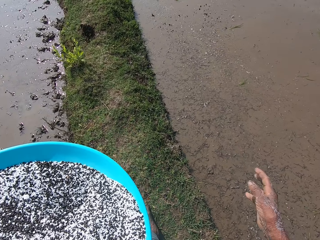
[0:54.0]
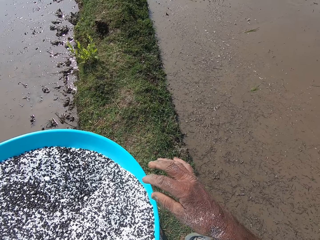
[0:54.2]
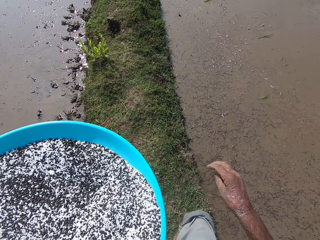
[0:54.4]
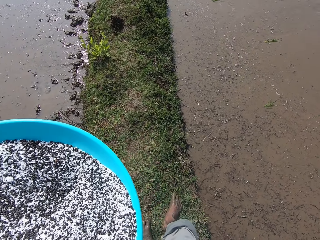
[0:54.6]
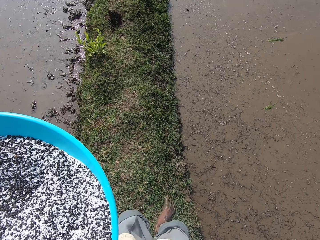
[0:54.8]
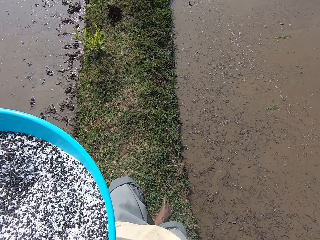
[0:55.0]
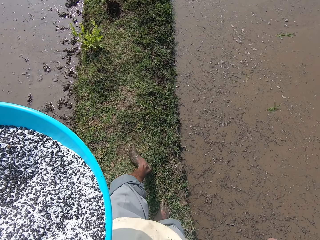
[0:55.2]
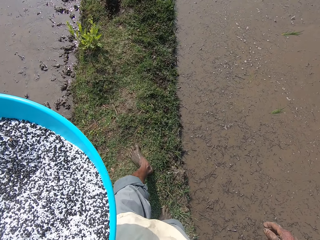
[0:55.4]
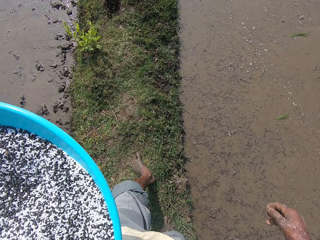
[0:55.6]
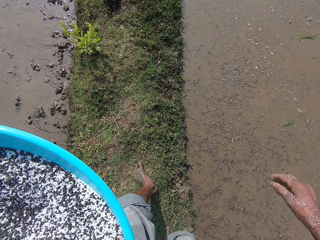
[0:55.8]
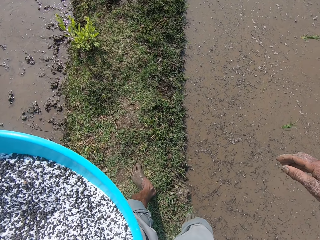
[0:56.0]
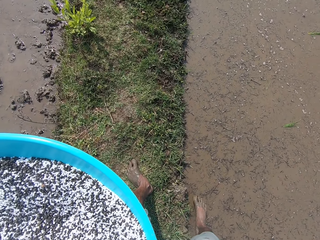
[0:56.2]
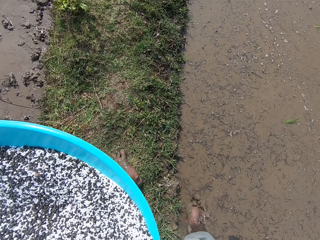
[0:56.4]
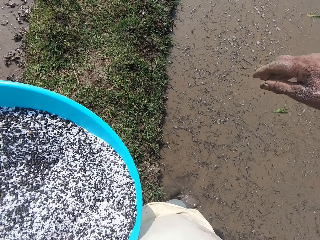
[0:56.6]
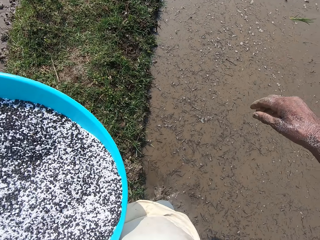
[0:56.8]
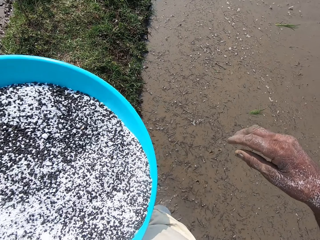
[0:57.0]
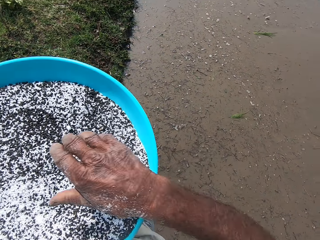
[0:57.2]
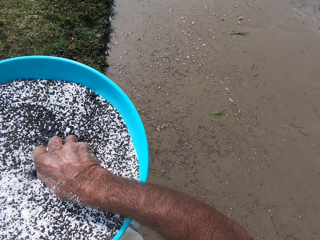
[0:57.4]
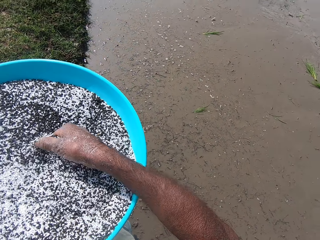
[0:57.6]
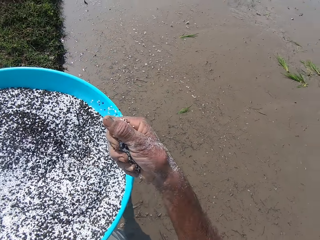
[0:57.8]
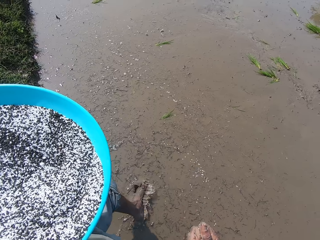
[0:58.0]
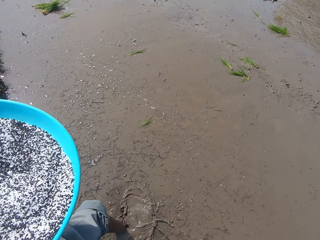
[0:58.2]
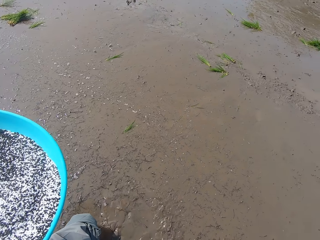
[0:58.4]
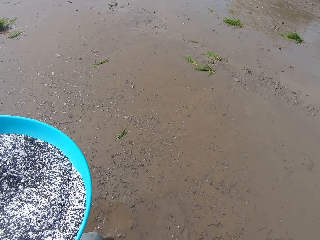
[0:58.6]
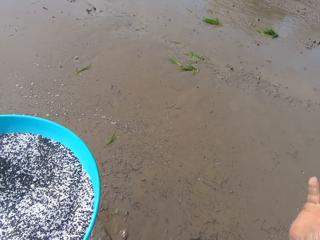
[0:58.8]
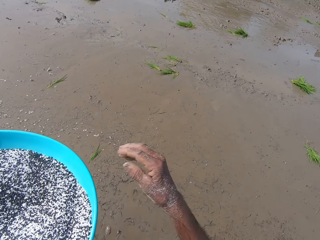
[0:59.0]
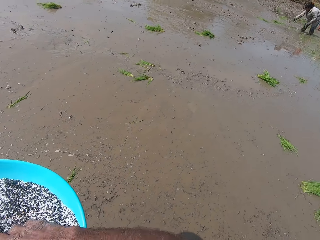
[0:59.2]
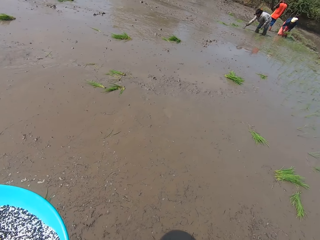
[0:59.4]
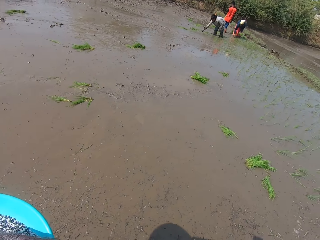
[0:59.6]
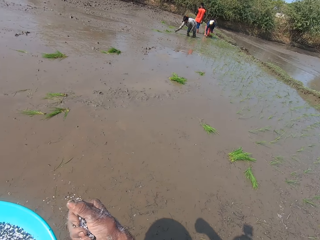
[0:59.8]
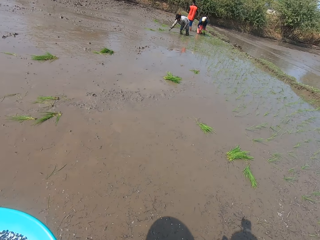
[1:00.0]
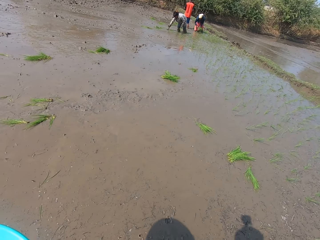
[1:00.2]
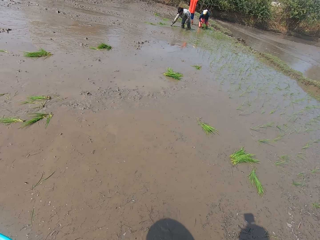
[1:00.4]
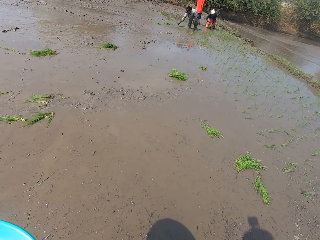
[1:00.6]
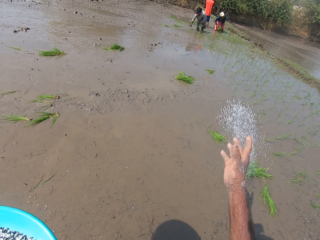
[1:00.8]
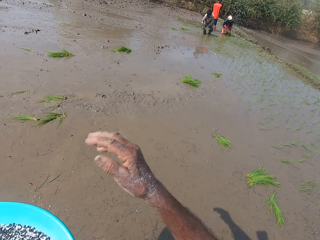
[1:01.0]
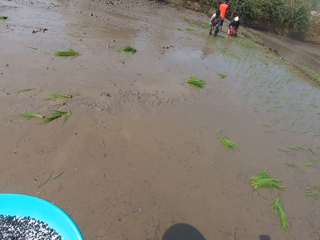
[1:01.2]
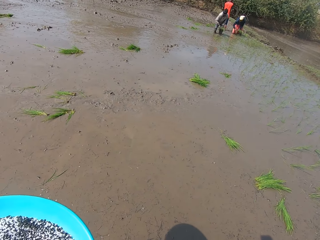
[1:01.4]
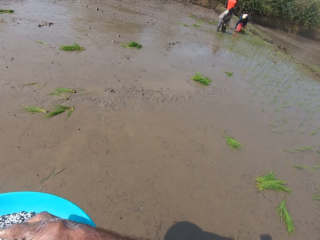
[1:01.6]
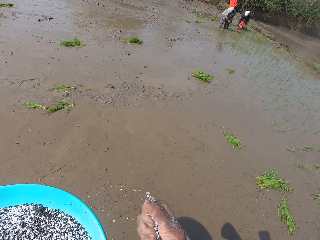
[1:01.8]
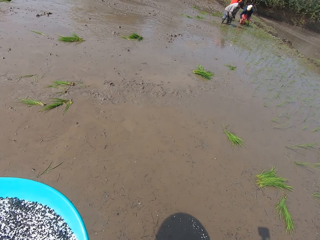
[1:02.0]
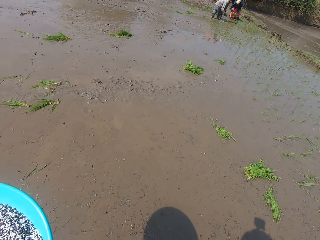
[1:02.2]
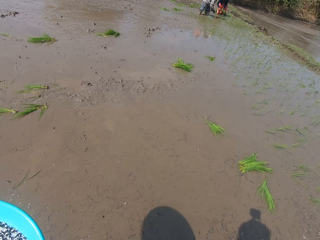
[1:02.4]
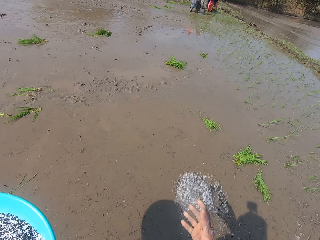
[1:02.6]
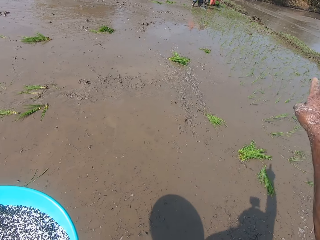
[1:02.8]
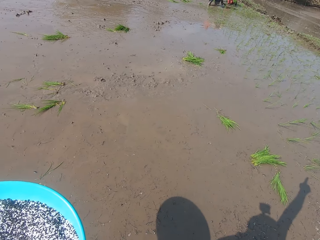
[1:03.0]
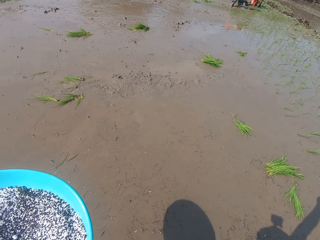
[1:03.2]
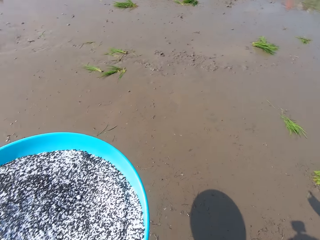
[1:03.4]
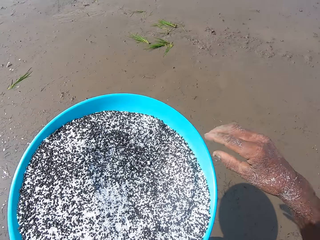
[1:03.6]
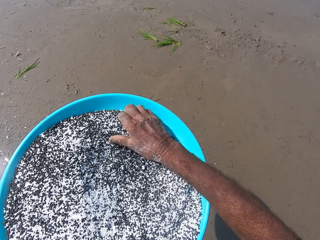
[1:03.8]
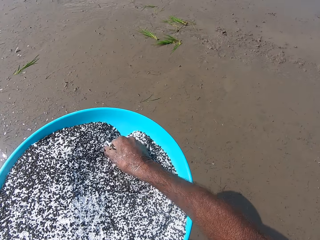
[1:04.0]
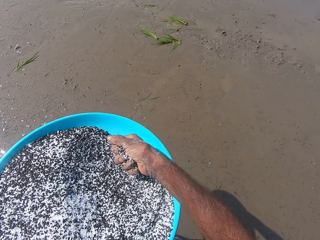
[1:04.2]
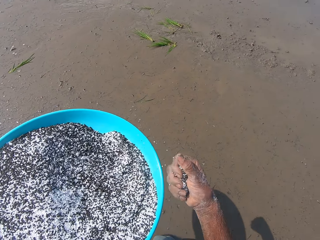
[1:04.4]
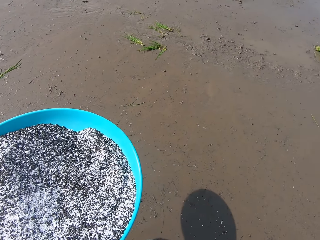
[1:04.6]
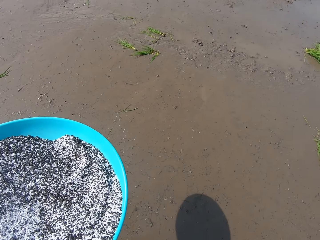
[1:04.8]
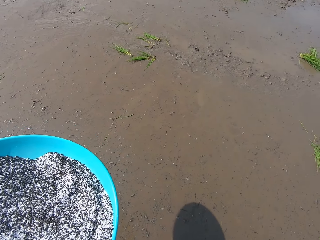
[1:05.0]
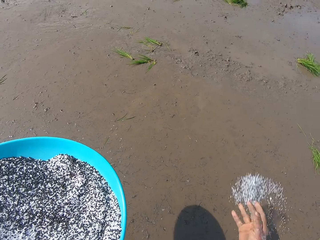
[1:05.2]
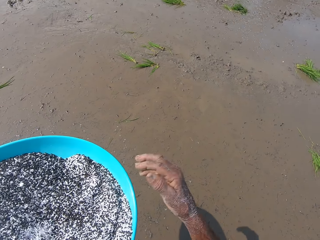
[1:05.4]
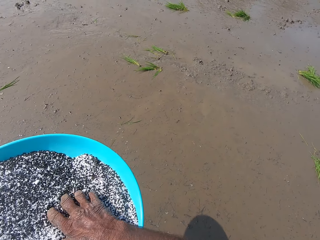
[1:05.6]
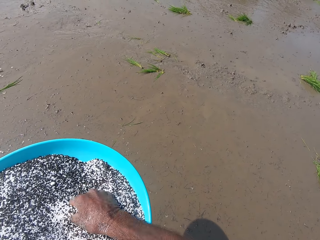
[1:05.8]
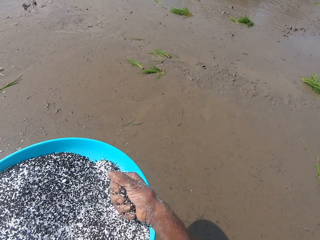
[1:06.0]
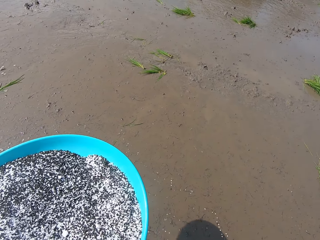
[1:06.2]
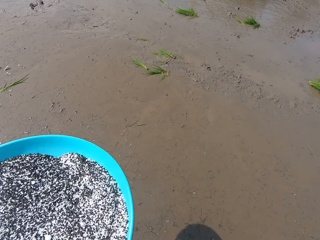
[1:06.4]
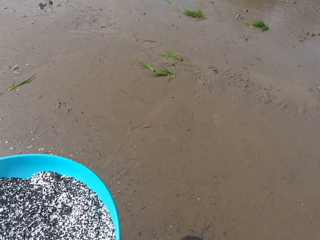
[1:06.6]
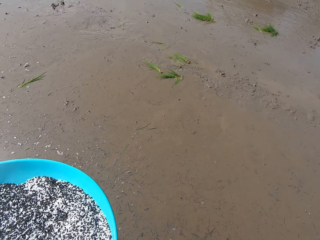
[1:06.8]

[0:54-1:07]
The camera wearer steps on the mud. He enters the pool. He takes rice grains from the tray in his left hand with his right hand and spreads the rice grains in his right hand on the mud. Another man stands in the mud. The camera wearer takes rice grains from the tray in his left hand with his right hand. The woman holds plants in her left hand. The other man takes plants from the mud with his right hand. The camera wearer throws the grain on the pool. He spreads the rice grains in his right hand on the mud. He takes rice grains from the tray in his left hand with his right hand. The woman takes plants from the mud with her right hand and passes the plant in her right hand to her left hand. The camera wearer spreads the rice grains in his right hand on the mud. He takes rice grains from the tray in his left hand with his right hand and spreads the rice grains in his right hand on the mud. He takes rice grains from the tray in his left hand with his right hand.

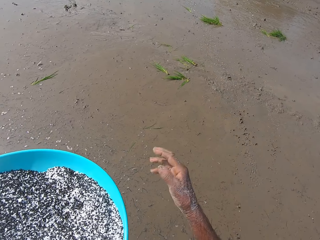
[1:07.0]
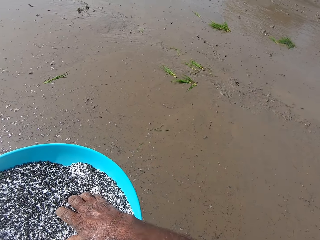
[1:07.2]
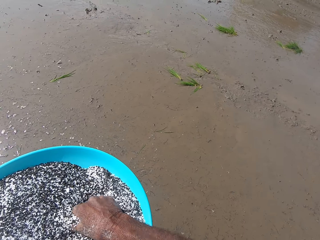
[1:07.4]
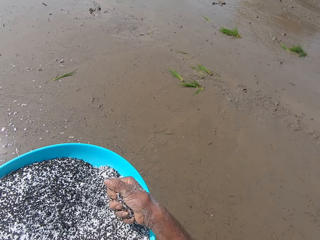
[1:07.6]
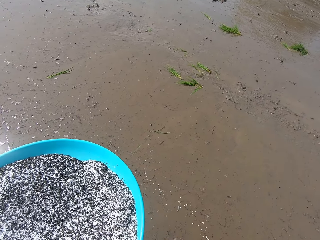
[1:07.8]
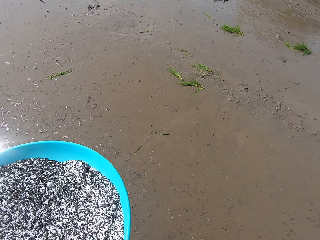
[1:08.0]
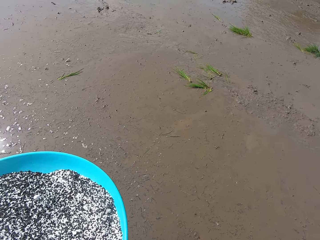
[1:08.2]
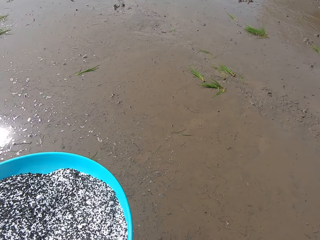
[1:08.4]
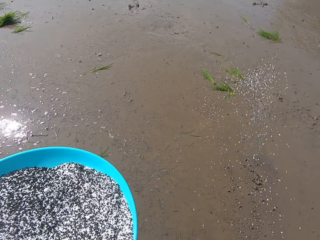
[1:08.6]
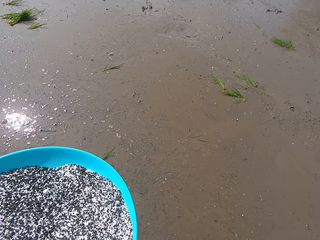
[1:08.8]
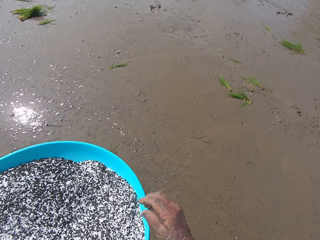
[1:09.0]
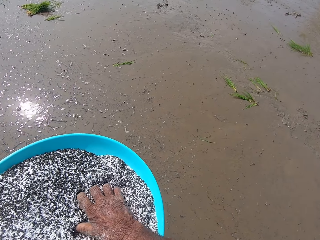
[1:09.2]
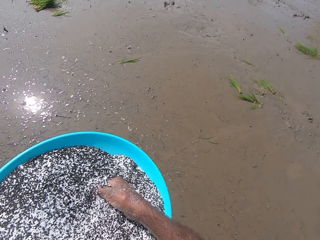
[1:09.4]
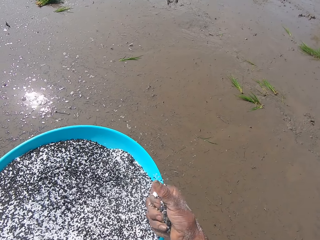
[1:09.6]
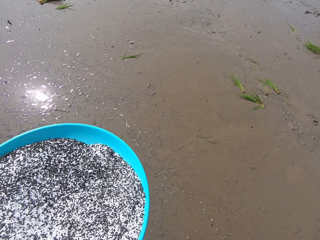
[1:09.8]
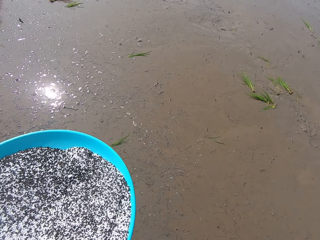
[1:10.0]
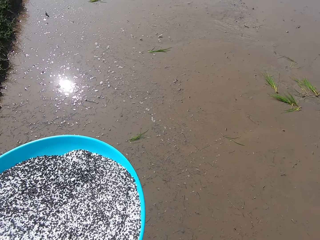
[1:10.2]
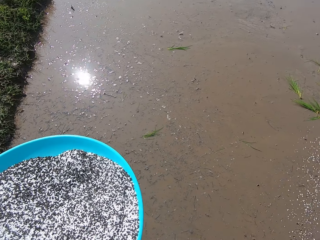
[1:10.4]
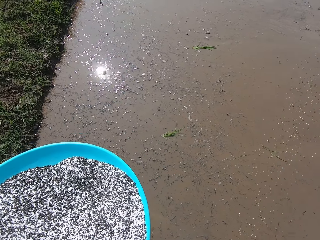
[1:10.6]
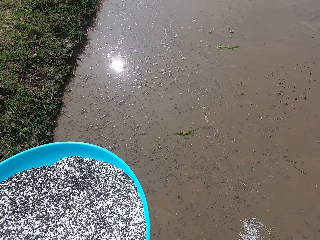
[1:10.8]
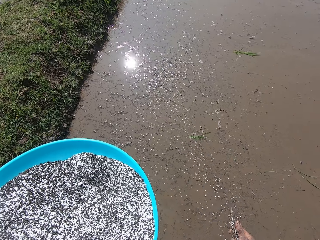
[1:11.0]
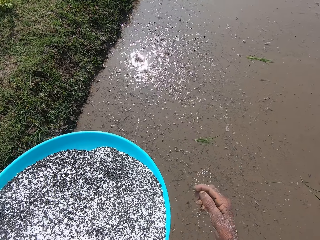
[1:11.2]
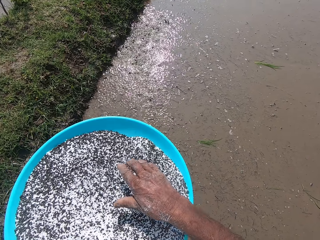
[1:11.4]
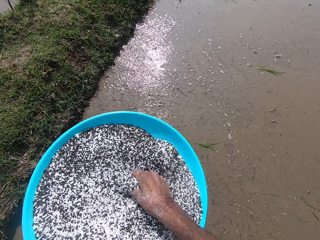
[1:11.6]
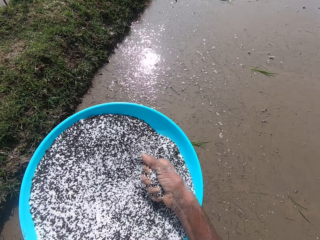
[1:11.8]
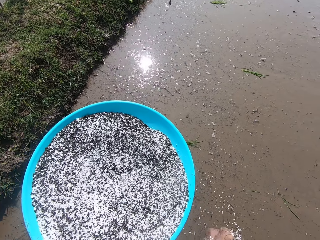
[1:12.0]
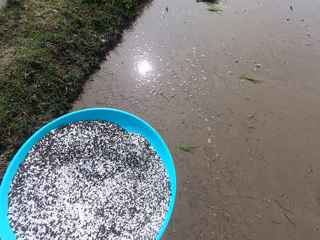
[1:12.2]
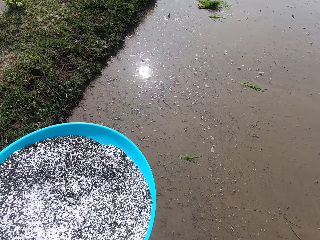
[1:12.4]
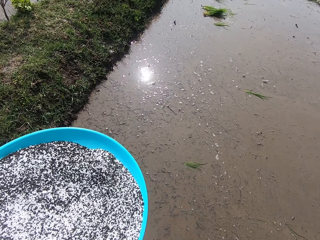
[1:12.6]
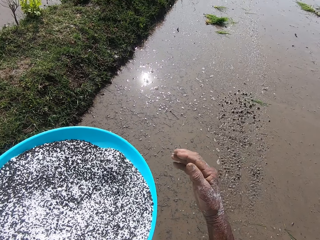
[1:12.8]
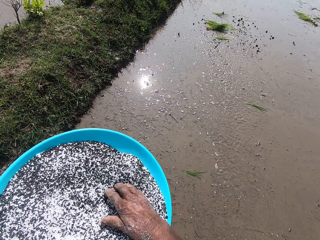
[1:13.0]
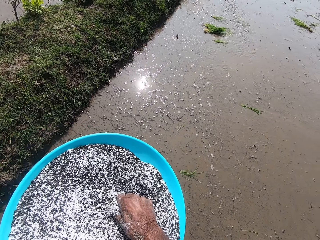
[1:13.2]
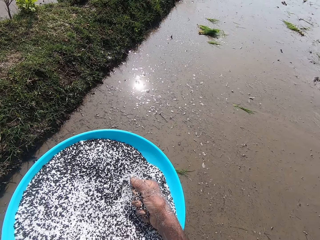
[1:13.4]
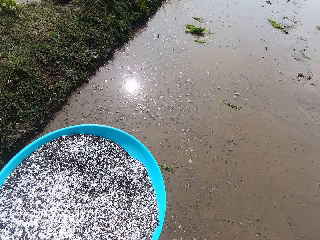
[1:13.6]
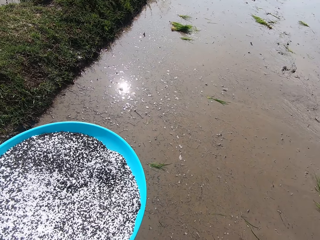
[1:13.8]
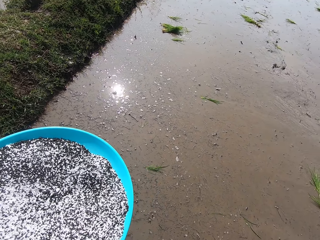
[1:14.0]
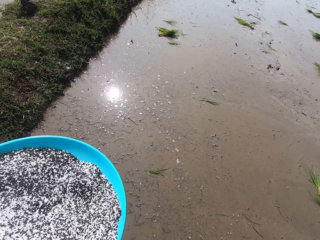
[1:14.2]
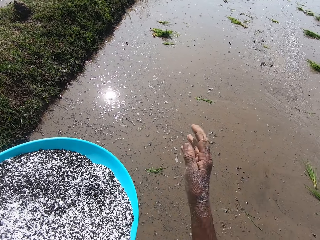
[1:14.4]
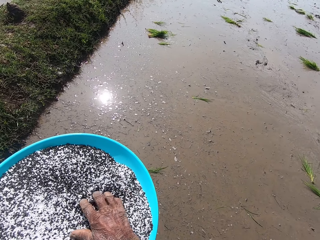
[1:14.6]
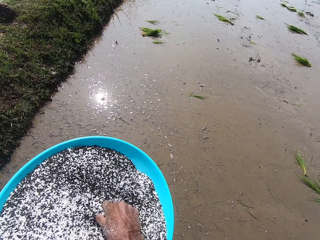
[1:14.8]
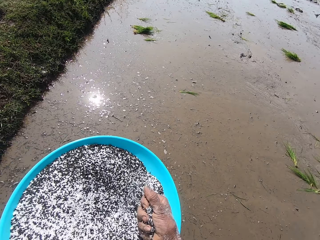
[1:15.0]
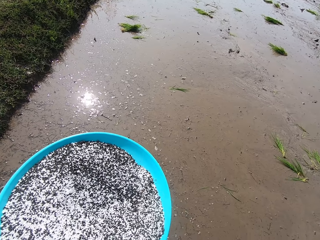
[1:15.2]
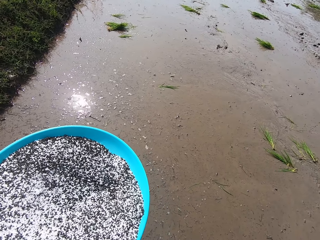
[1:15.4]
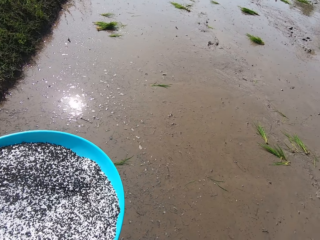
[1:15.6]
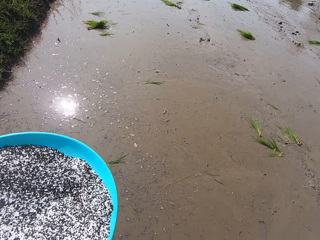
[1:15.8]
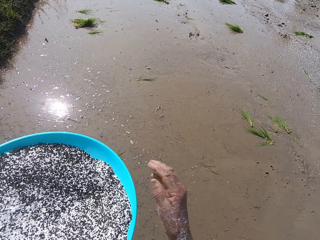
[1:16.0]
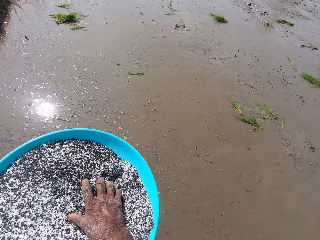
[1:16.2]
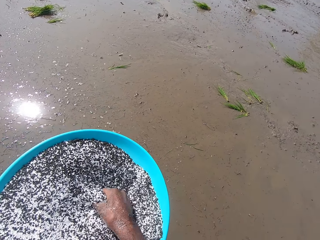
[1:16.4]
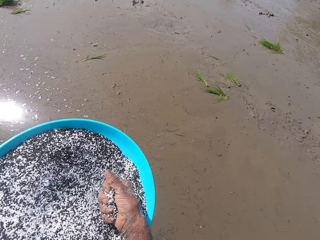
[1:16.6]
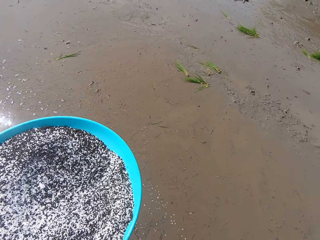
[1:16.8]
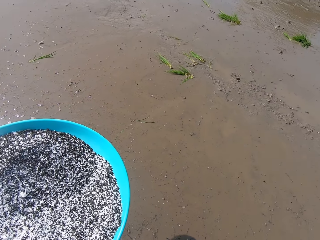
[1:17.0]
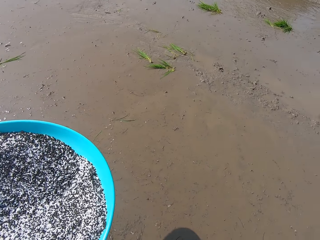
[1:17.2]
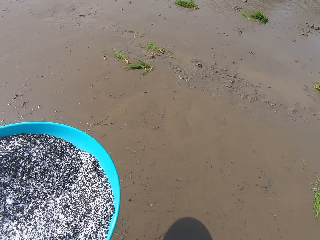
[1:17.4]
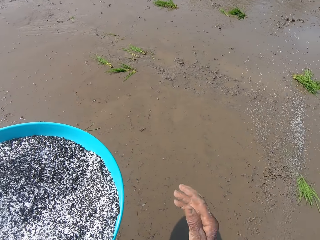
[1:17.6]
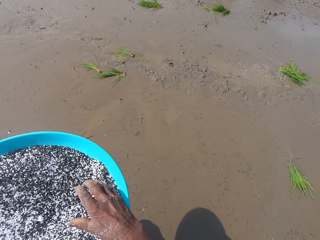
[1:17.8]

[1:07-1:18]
The camera wearer spreads the rice grains in his right hand on the mud. He takes rice grains from the tray in his left hand with his right hand and spreads the rice grains in his right hand on the mud. He takes rice grains from the tray in his left hand with his right hand and spreads the rice grains in his right hand on the mud. He takes rice grains from the tray in his left hand with his right hand and spreads the rice grains in his right hand on the mud. He takes rice grains from the tray in his left hand with his right hand and spreads the rice grains in his right hand on the mud. He takes rice grains from the tray in his left hand with his right hand and spreads the rice grains in his right hand on the mud. He takes rice grains from the tray in his left hand with his right hand and spreads the rice grains in his right hand on the mud.
